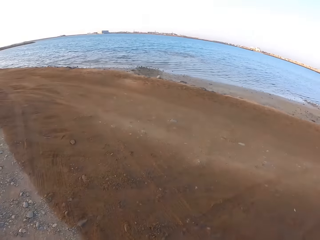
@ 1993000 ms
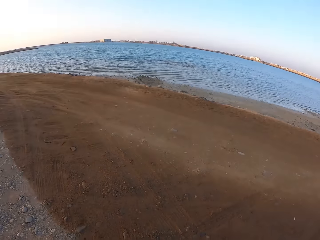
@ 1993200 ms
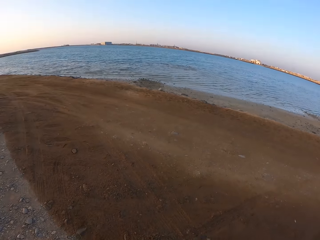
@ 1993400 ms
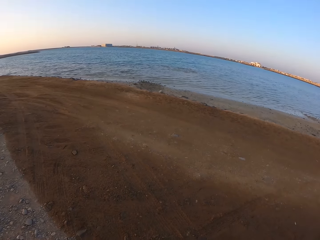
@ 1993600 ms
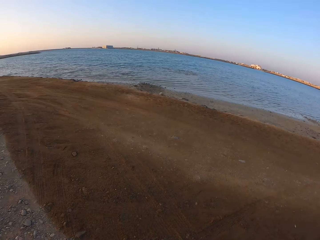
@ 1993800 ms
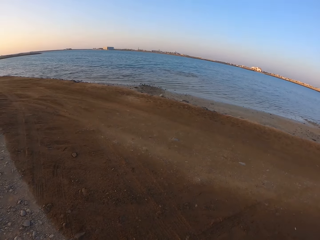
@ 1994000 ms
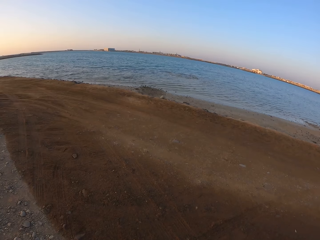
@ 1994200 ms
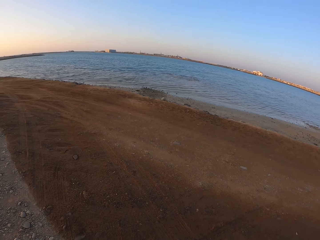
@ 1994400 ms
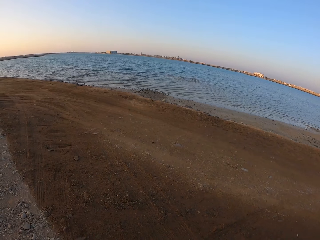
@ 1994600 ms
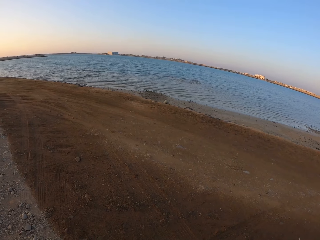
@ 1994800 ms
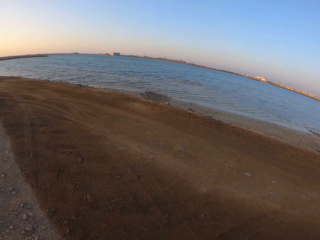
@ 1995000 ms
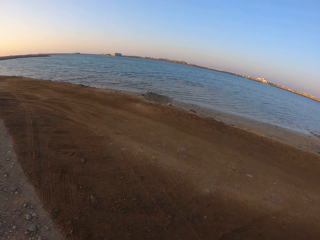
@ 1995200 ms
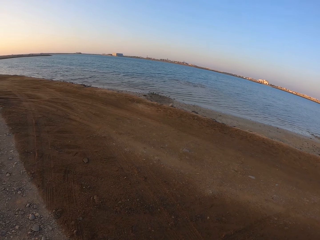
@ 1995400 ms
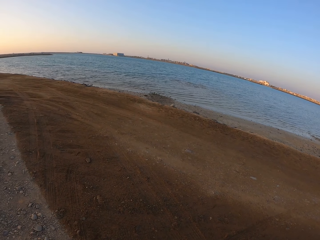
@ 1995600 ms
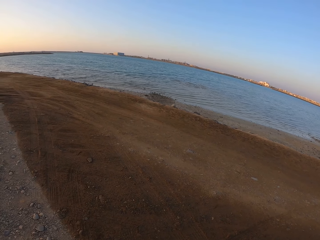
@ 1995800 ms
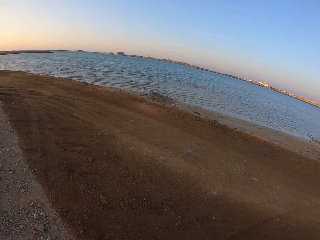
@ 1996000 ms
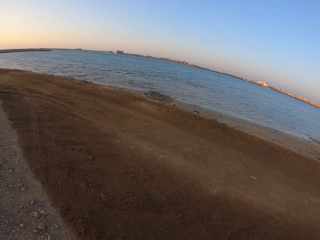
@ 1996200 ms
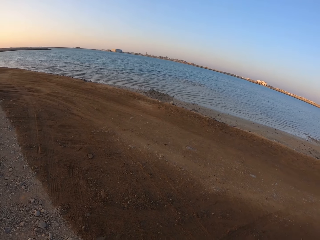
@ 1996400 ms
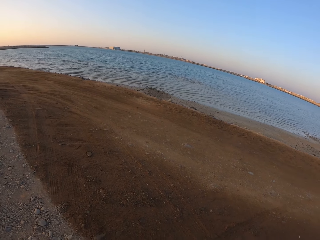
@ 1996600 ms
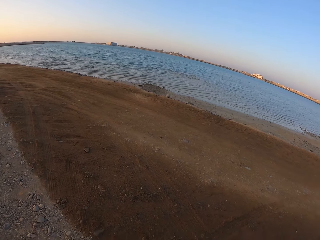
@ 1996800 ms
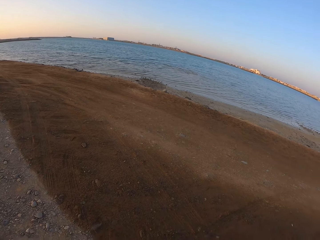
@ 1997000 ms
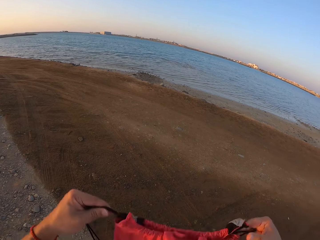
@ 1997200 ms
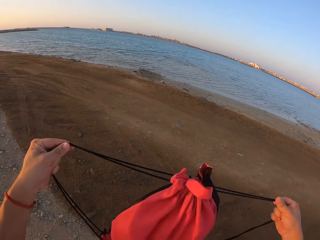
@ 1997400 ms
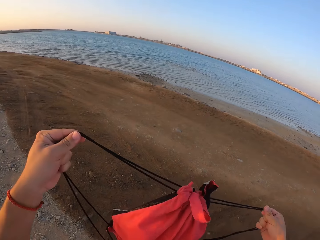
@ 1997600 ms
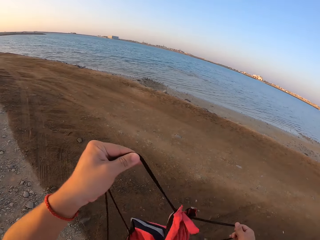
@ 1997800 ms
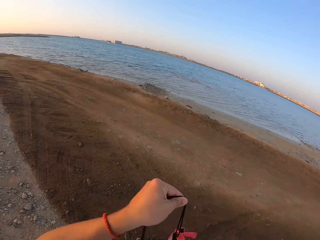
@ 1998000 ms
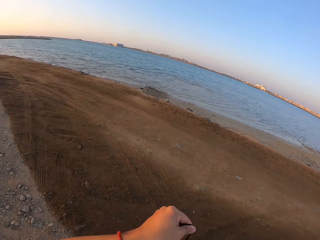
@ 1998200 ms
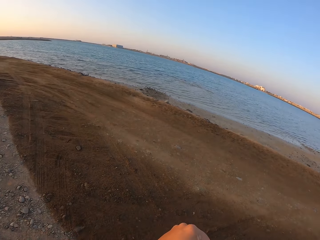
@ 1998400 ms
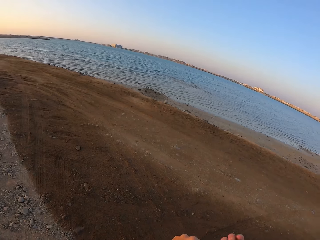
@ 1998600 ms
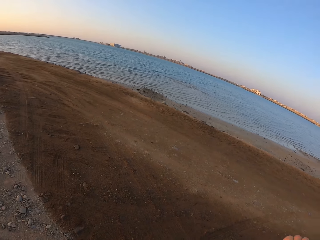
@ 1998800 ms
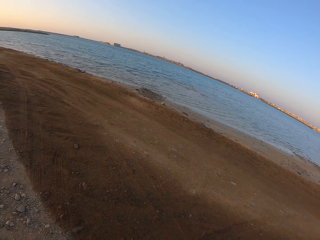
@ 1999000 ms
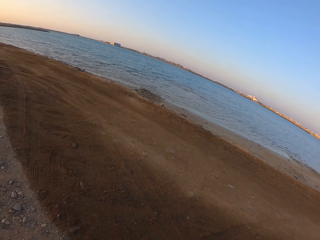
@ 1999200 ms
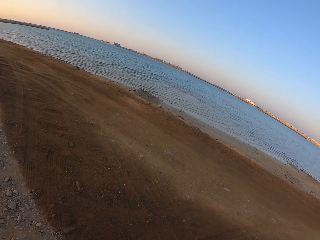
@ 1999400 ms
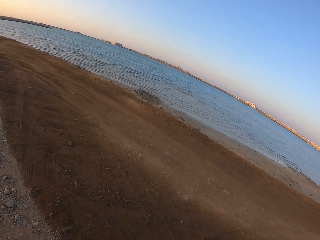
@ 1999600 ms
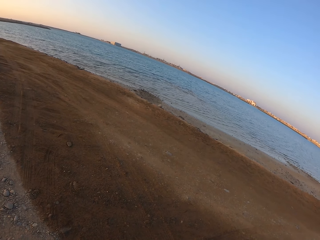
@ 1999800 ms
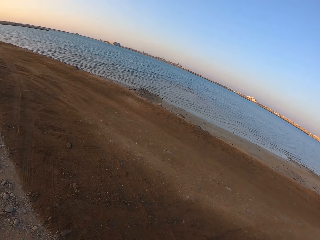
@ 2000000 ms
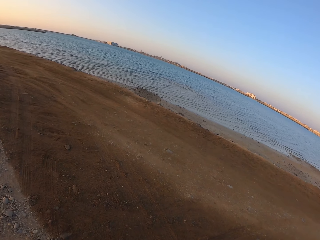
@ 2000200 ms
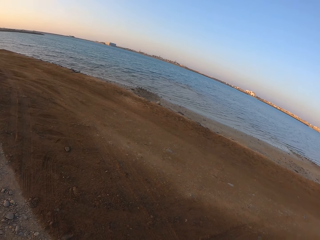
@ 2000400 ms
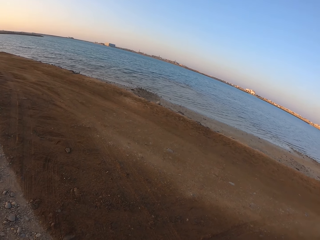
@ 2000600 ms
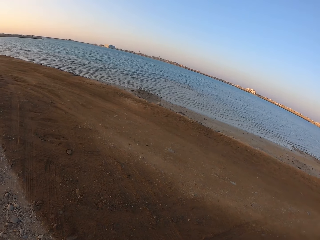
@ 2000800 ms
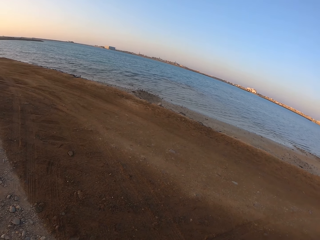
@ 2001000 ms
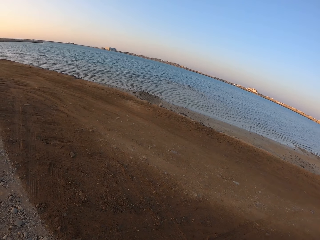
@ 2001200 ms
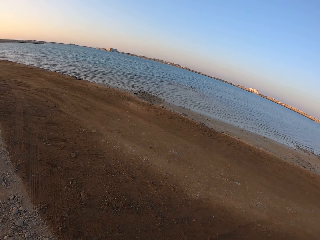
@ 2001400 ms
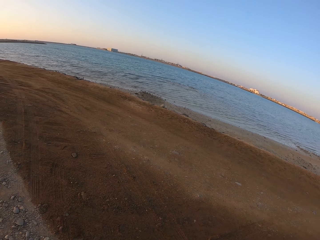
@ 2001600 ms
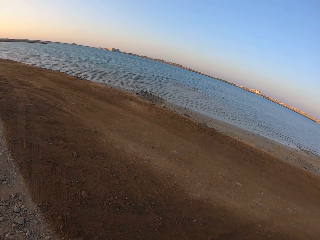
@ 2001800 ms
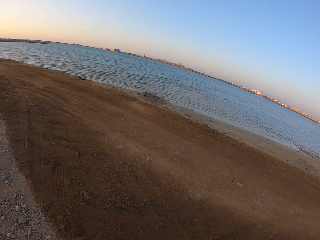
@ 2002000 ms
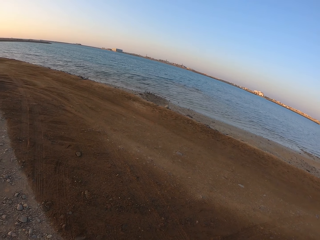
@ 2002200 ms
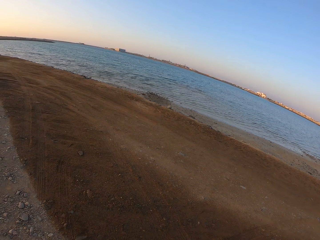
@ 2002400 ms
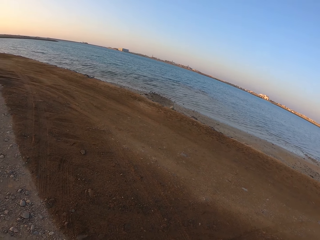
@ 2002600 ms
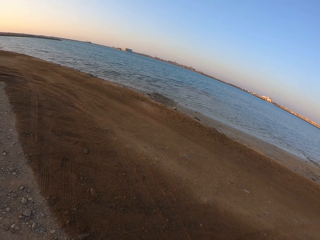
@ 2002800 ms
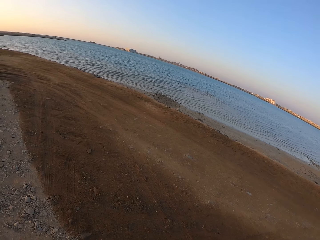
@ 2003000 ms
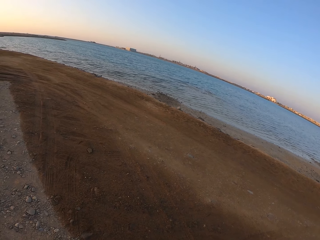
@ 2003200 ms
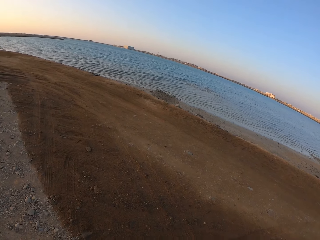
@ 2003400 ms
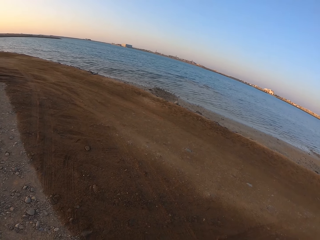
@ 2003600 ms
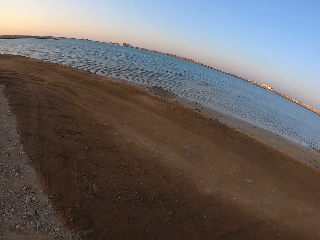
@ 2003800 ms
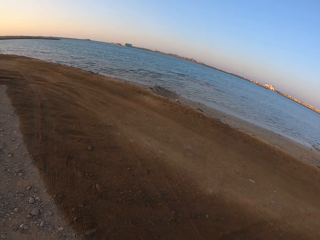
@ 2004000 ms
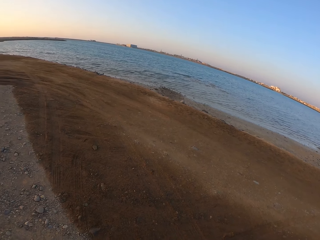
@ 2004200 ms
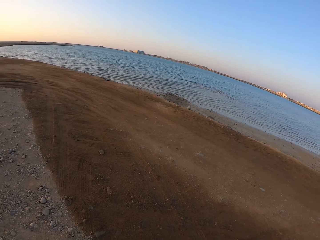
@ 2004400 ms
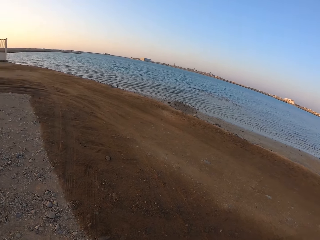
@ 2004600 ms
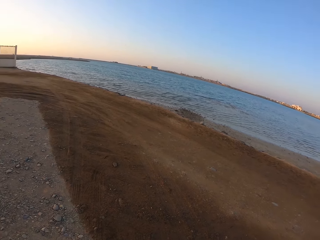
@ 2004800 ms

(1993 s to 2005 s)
The camera wearer looks around. They tighten the bag. They hold the bag. They look around.

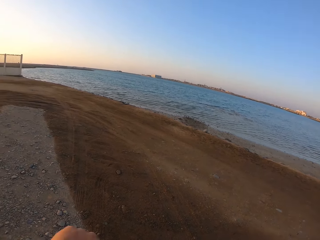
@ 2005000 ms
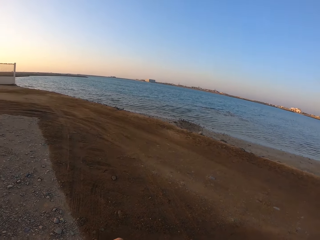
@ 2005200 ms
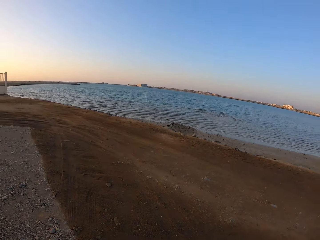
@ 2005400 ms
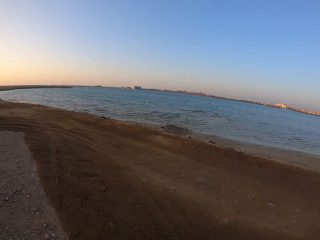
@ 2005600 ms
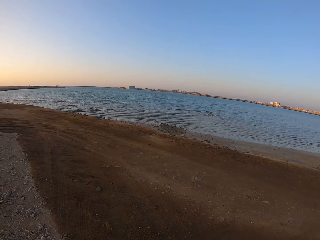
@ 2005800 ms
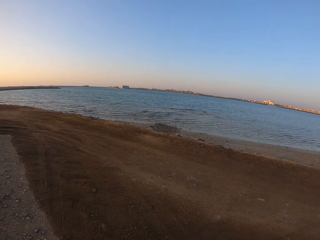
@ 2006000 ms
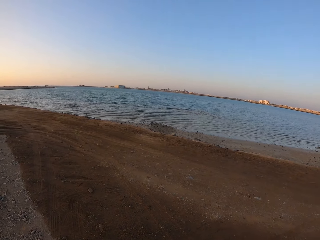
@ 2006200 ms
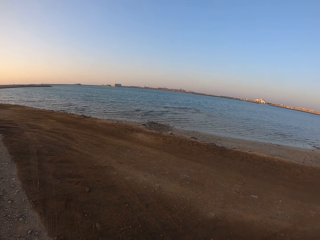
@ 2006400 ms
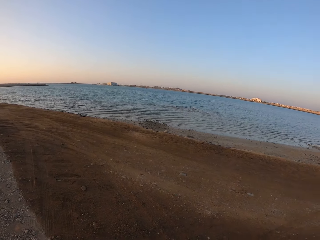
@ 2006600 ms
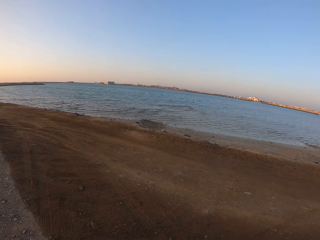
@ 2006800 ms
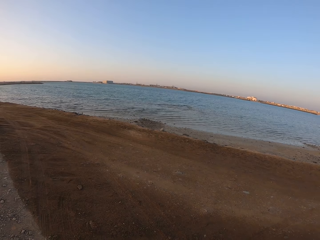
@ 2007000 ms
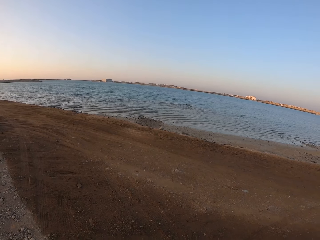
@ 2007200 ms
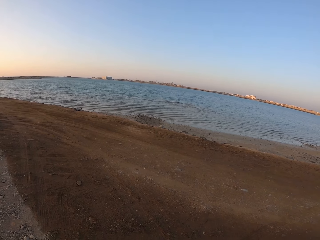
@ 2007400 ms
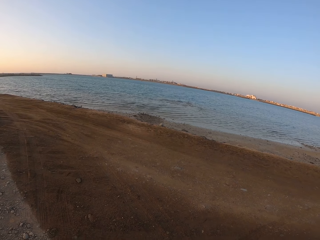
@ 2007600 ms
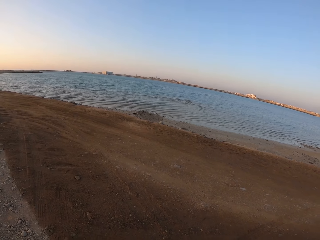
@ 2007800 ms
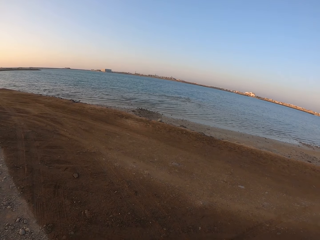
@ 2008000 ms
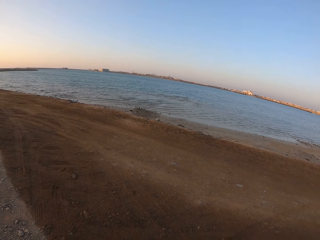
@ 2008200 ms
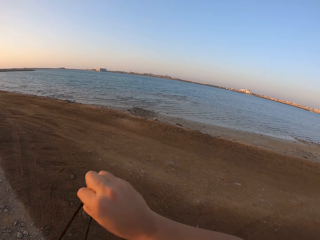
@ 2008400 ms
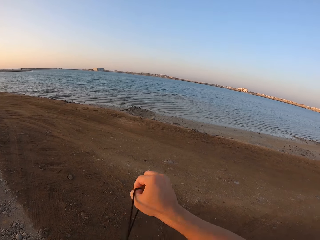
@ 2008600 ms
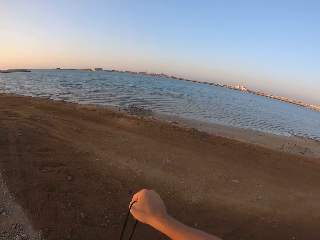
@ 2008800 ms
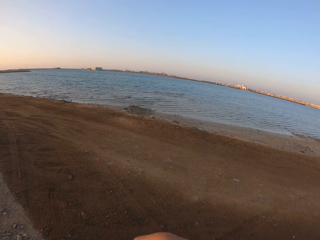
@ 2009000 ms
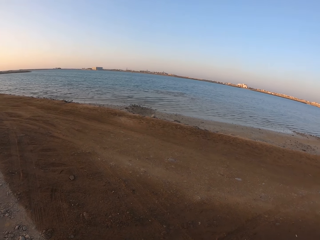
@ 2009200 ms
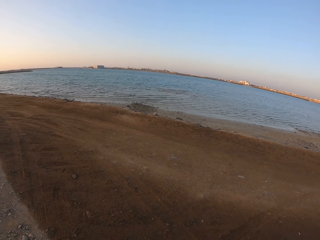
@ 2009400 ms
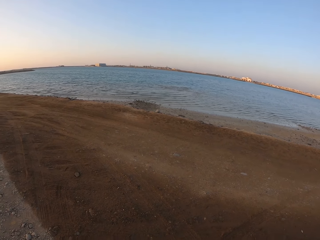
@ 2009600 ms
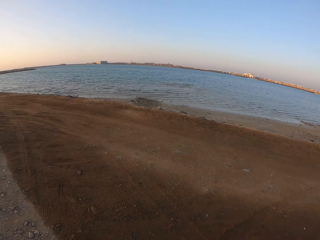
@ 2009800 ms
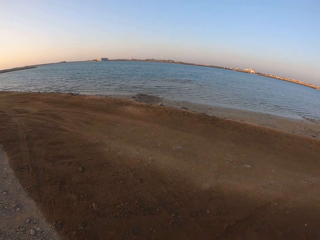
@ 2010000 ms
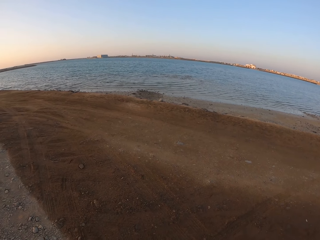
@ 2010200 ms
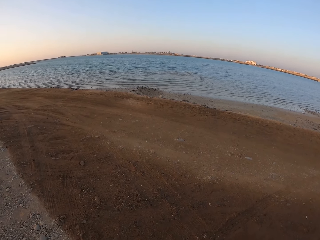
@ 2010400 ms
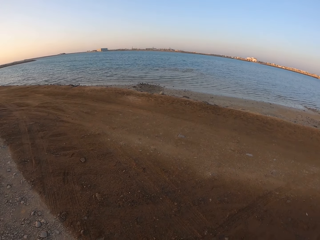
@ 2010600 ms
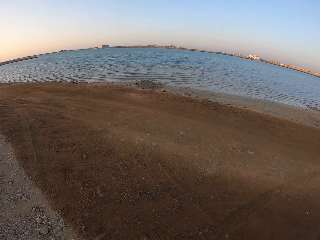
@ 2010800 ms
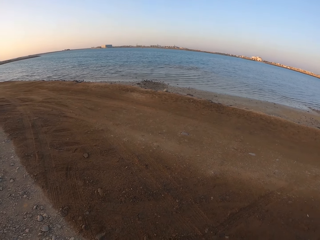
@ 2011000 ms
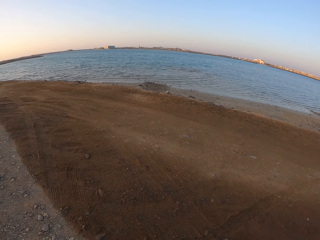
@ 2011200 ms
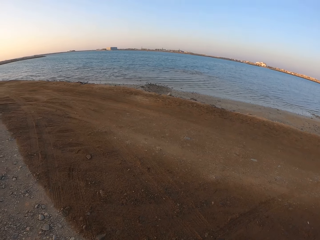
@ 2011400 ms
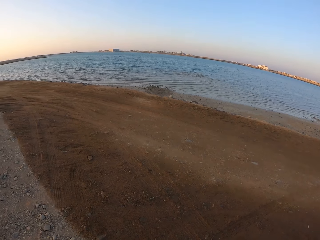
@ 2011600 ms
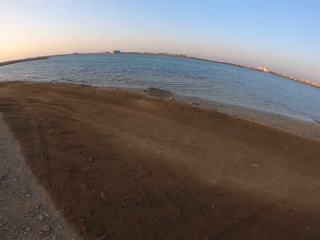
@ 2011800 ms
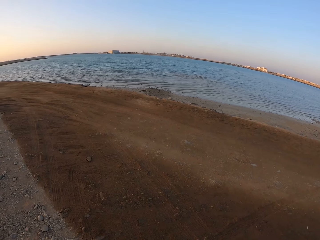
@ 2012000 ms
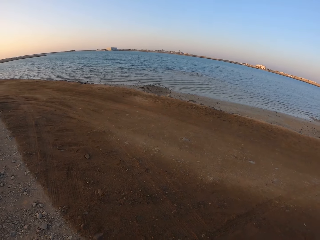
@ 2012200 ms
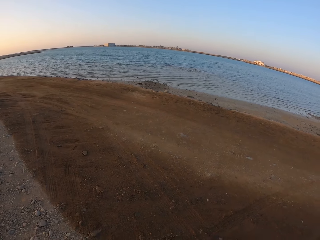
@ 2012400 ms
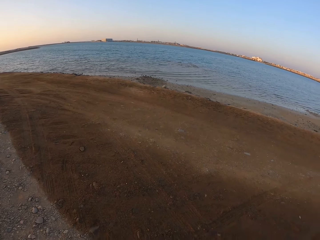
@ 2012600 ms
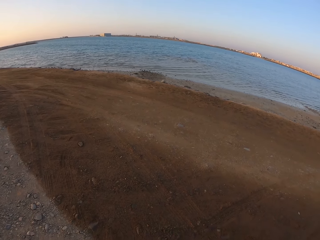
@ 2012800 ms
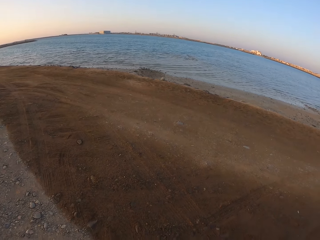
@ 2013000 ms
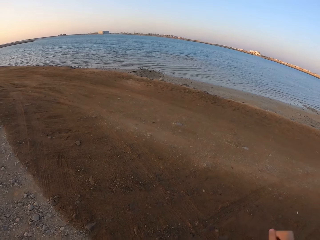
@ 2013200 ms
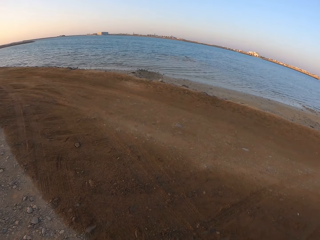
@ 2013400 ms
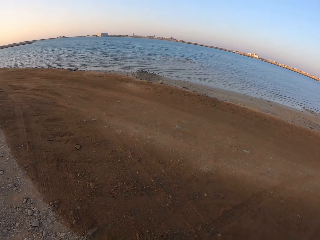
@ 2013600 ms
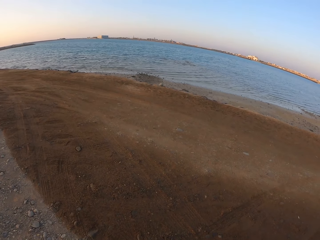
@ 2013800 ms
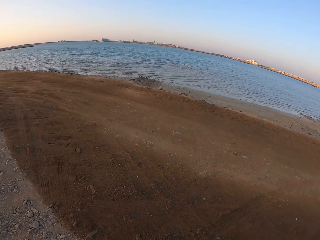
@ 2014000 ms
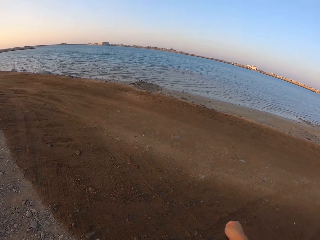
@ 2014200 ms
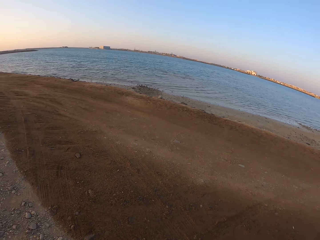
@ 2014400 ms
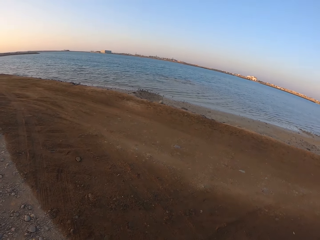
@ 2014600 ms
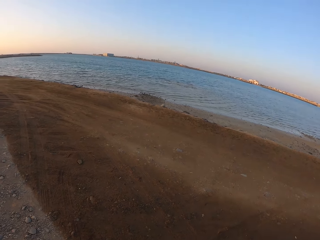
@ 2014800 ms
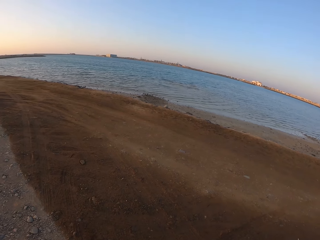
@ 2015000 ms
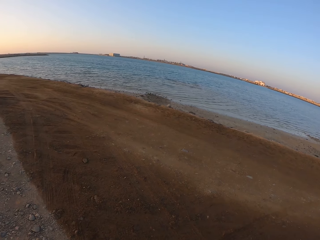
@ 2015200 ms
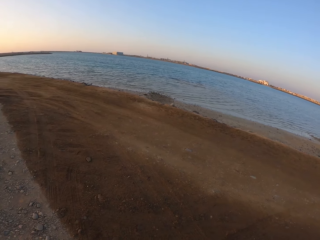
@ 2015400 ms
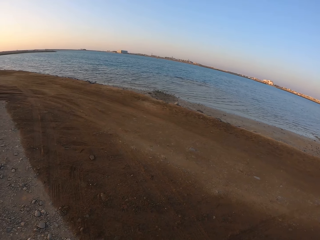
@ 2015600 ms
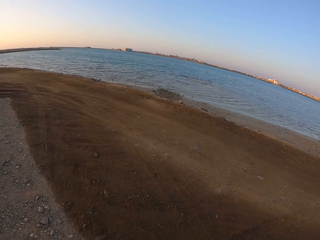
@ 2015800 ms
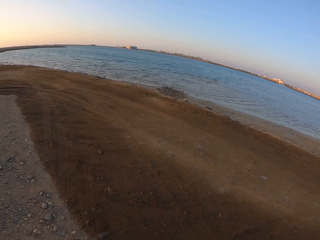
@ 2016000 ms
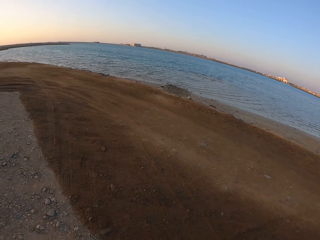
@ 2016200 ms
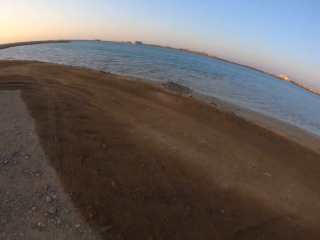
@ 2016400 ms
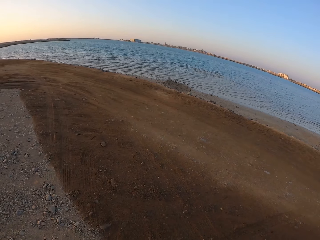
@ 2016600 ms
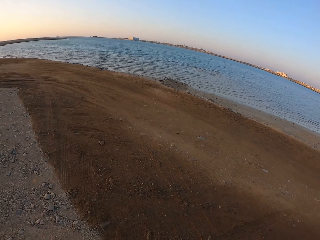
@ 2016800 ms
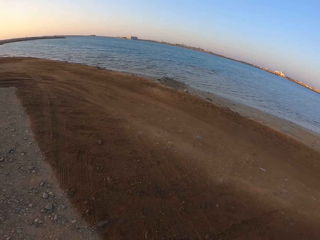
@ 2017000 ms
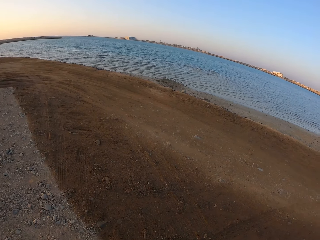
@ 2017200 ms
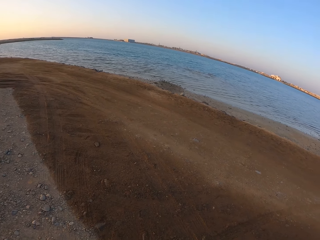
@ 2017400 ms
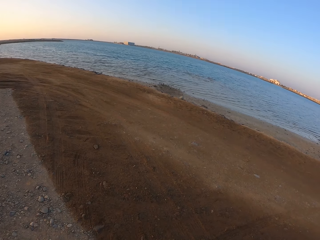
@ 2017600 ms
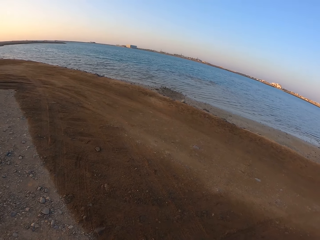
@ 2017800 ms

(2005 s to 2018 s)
The camera wearer tightens the lace. They look around. They move the hand. They look around.
